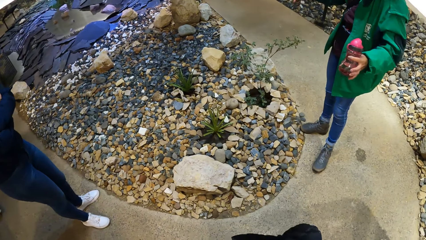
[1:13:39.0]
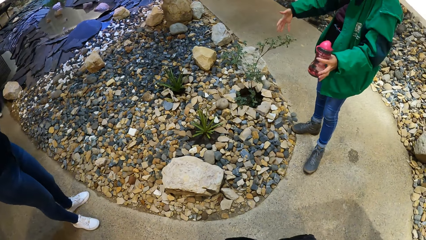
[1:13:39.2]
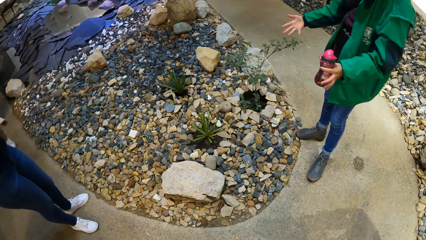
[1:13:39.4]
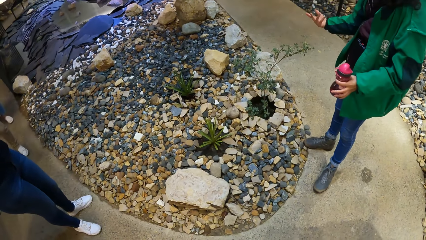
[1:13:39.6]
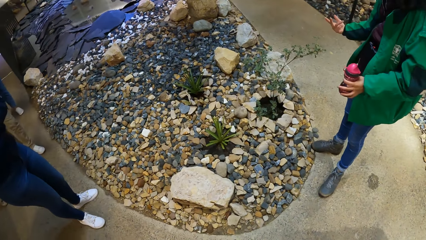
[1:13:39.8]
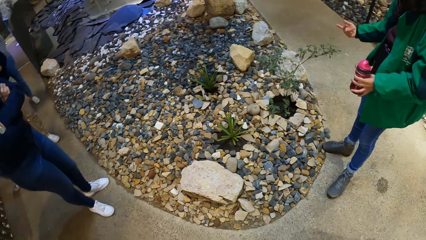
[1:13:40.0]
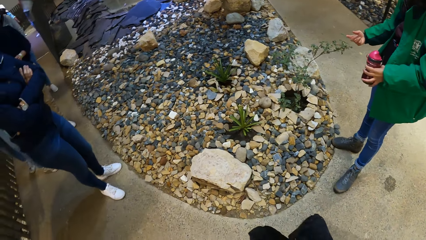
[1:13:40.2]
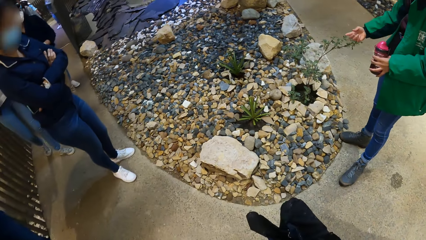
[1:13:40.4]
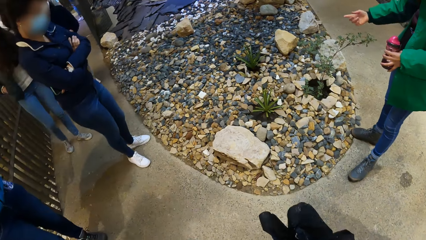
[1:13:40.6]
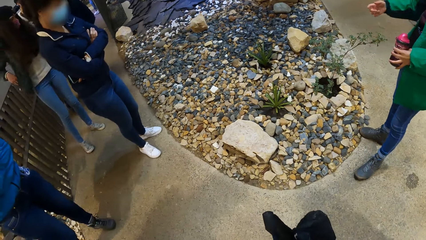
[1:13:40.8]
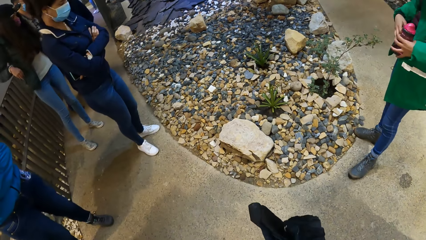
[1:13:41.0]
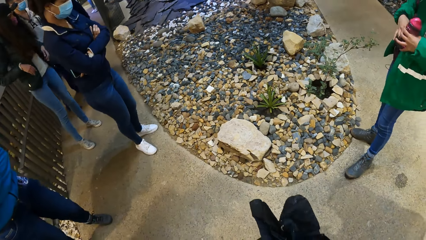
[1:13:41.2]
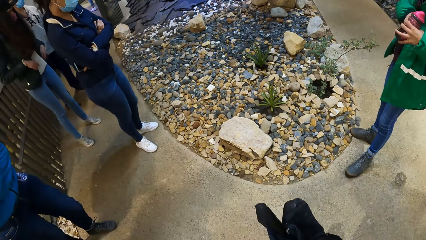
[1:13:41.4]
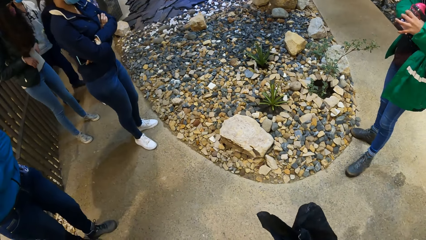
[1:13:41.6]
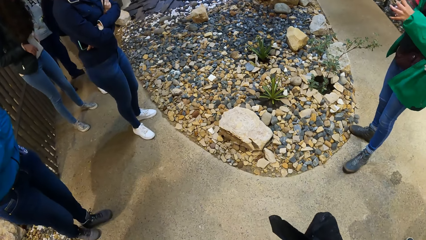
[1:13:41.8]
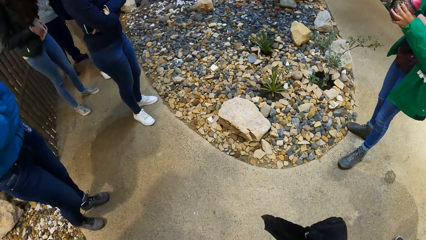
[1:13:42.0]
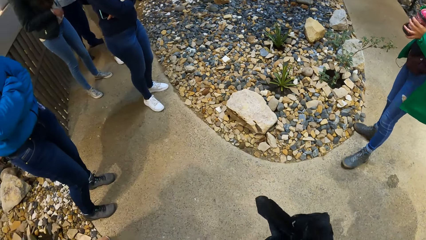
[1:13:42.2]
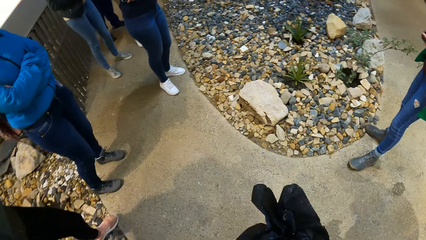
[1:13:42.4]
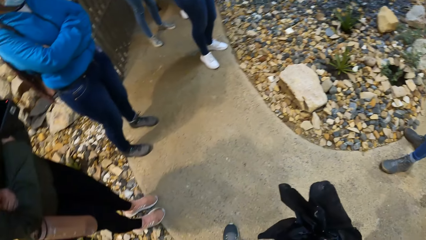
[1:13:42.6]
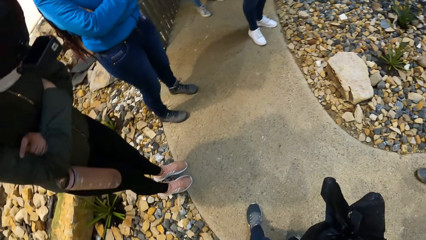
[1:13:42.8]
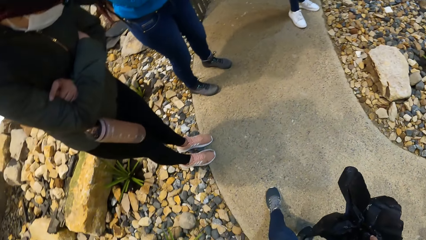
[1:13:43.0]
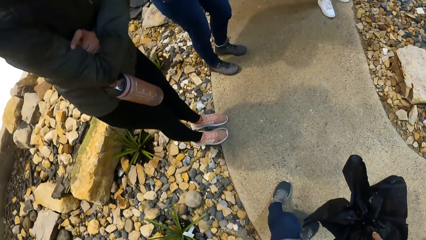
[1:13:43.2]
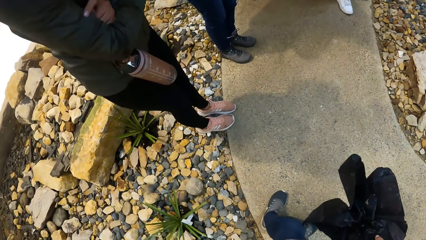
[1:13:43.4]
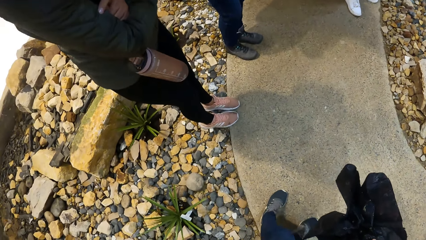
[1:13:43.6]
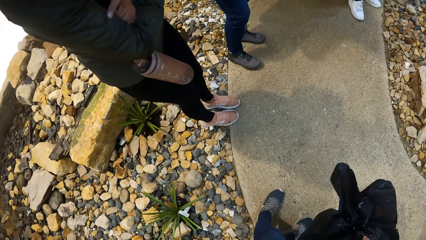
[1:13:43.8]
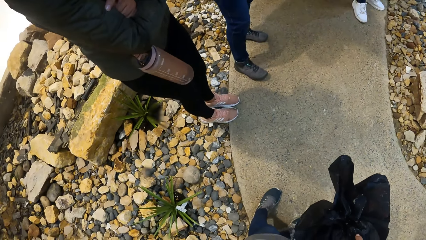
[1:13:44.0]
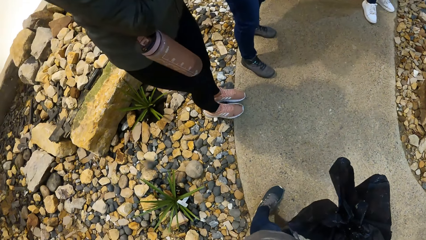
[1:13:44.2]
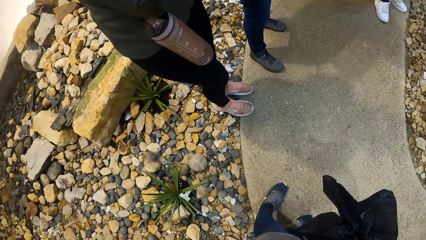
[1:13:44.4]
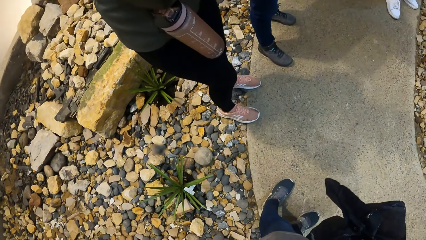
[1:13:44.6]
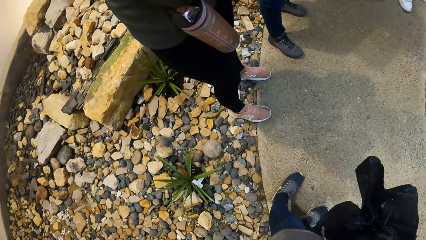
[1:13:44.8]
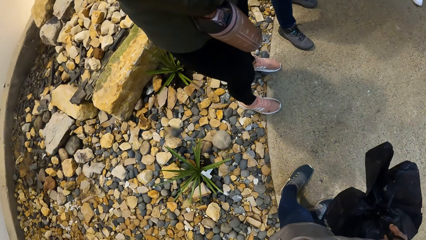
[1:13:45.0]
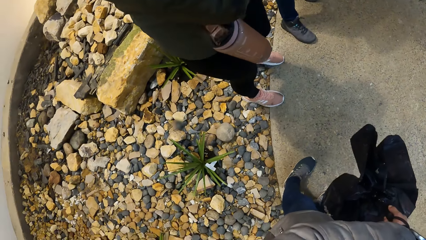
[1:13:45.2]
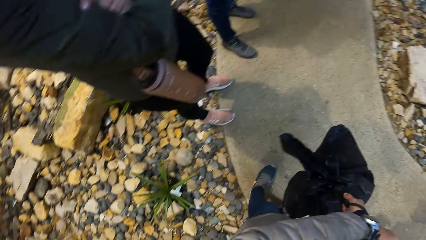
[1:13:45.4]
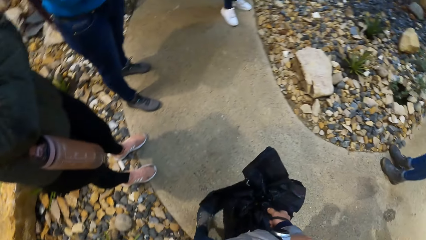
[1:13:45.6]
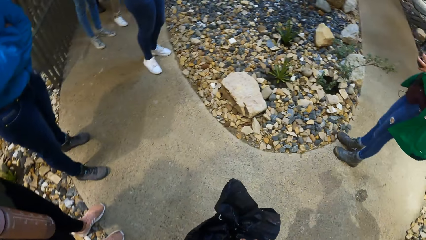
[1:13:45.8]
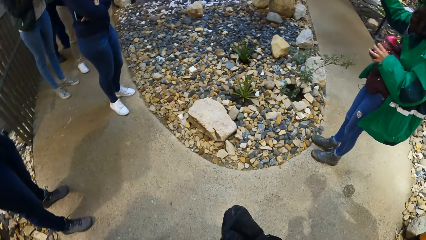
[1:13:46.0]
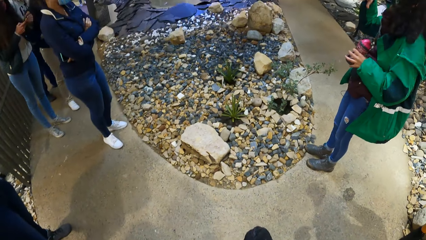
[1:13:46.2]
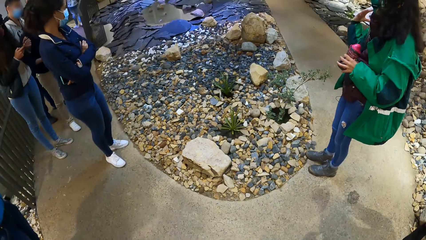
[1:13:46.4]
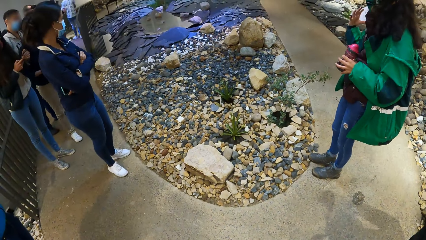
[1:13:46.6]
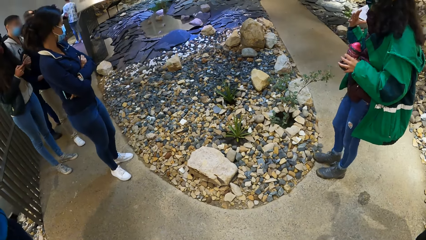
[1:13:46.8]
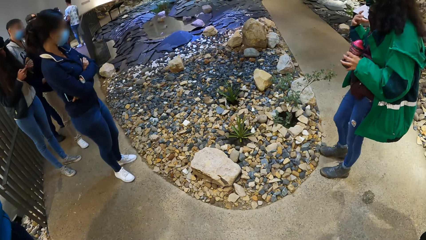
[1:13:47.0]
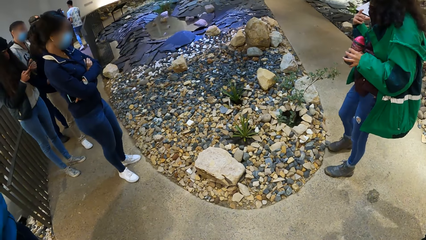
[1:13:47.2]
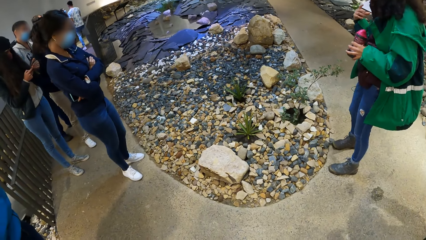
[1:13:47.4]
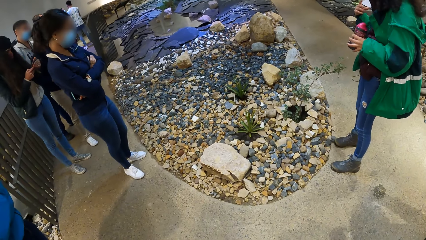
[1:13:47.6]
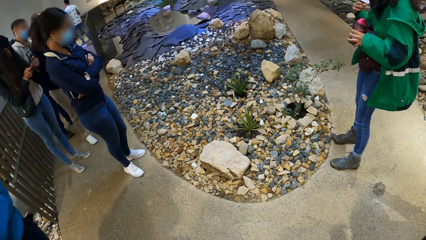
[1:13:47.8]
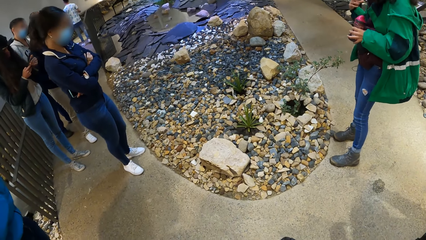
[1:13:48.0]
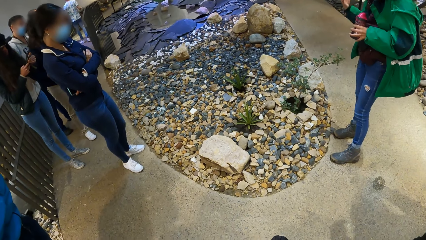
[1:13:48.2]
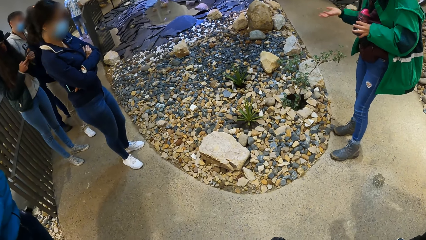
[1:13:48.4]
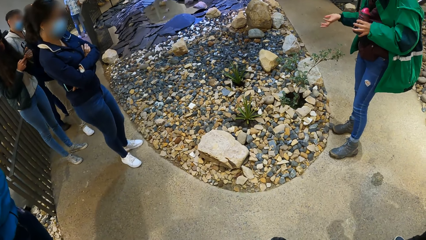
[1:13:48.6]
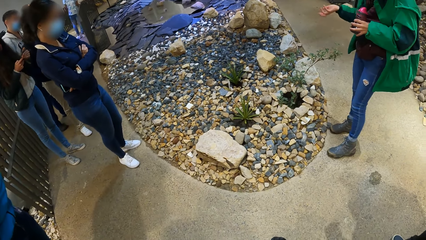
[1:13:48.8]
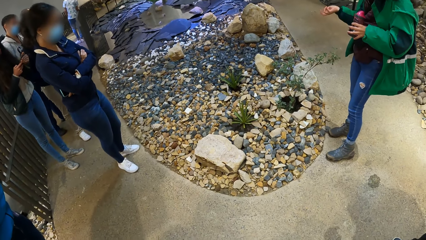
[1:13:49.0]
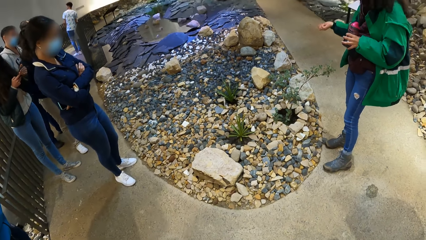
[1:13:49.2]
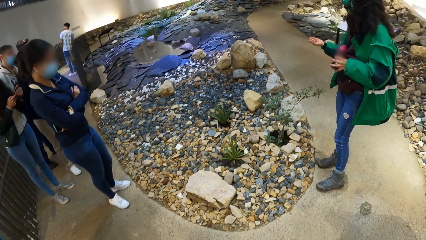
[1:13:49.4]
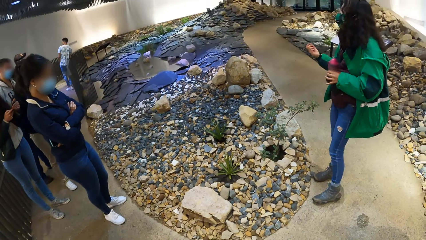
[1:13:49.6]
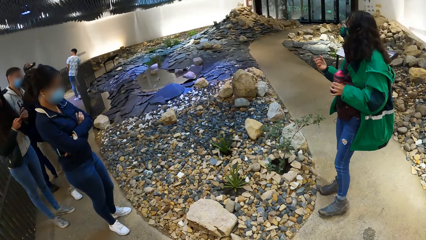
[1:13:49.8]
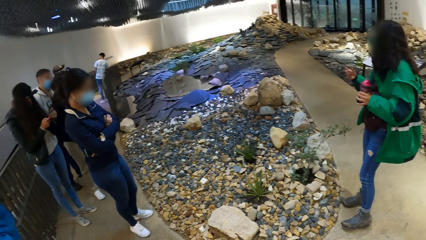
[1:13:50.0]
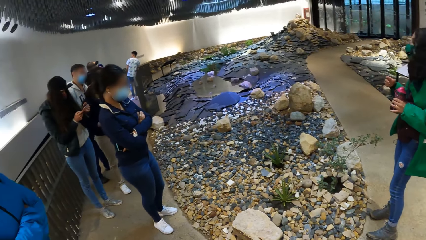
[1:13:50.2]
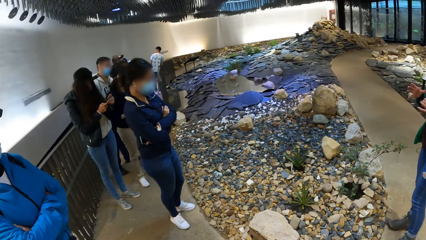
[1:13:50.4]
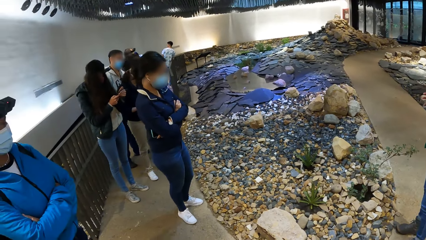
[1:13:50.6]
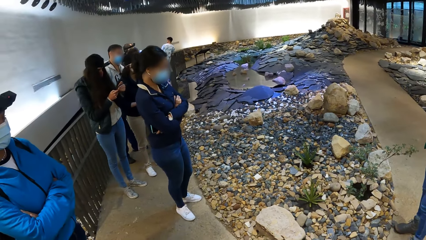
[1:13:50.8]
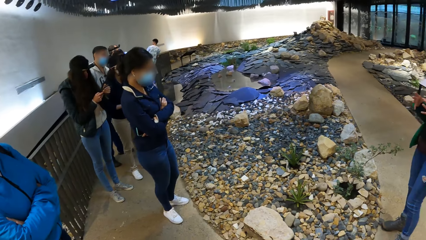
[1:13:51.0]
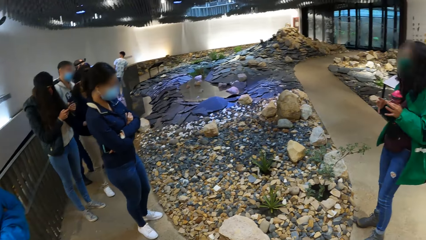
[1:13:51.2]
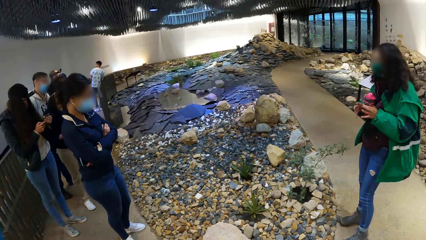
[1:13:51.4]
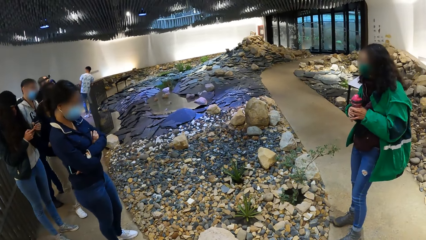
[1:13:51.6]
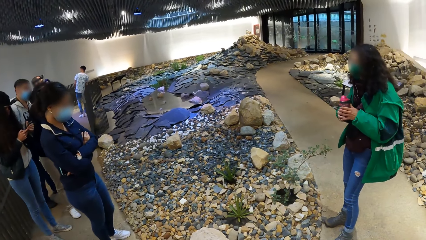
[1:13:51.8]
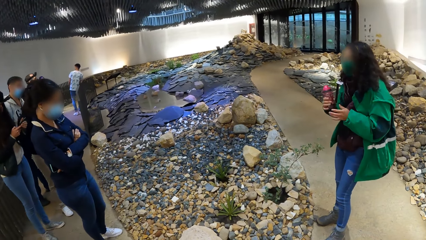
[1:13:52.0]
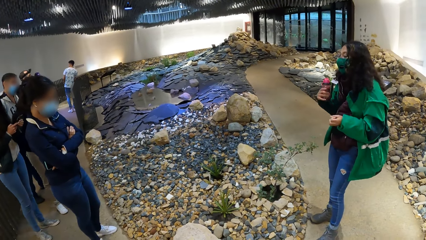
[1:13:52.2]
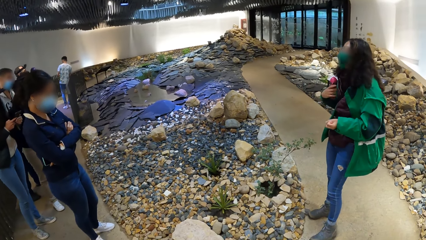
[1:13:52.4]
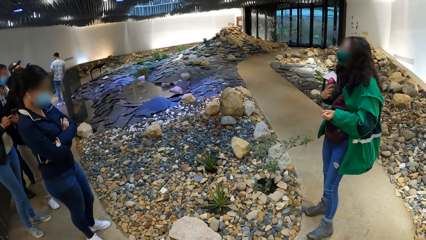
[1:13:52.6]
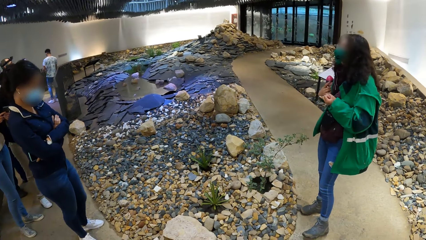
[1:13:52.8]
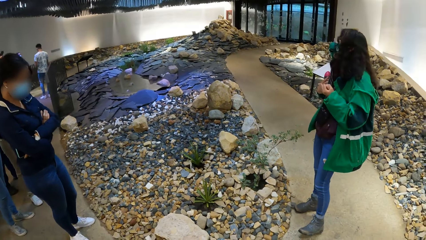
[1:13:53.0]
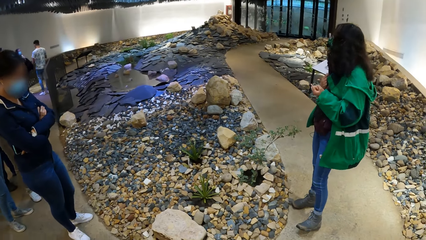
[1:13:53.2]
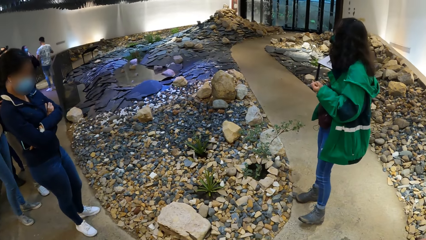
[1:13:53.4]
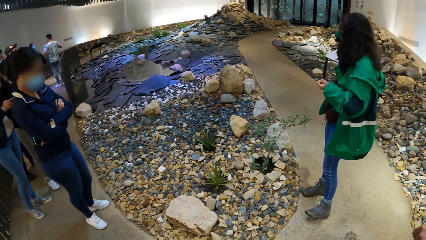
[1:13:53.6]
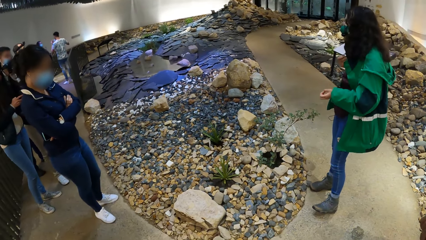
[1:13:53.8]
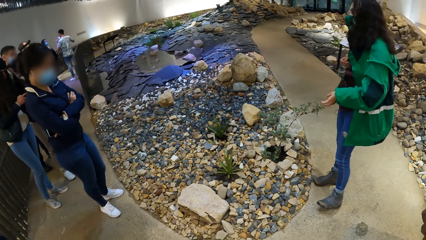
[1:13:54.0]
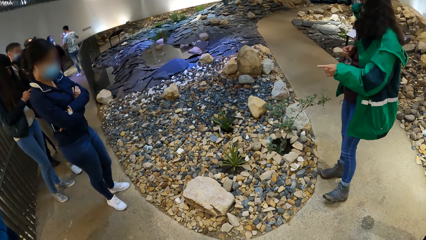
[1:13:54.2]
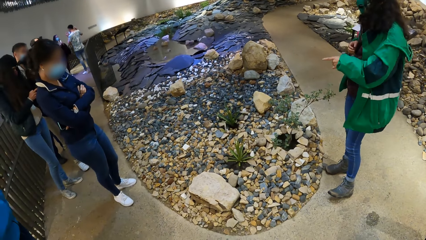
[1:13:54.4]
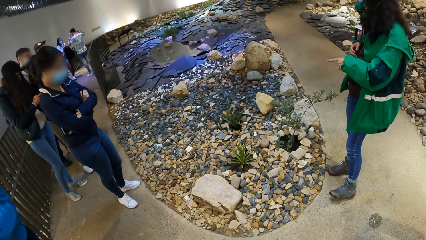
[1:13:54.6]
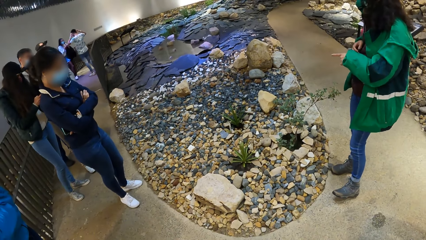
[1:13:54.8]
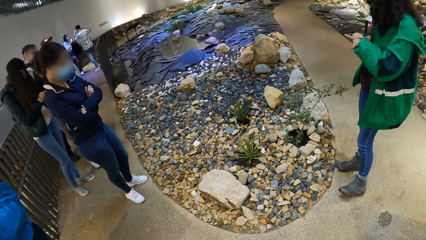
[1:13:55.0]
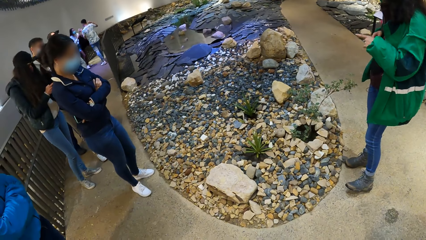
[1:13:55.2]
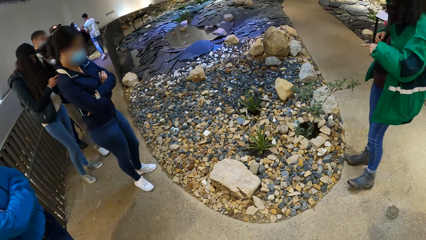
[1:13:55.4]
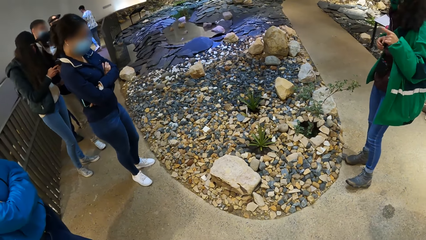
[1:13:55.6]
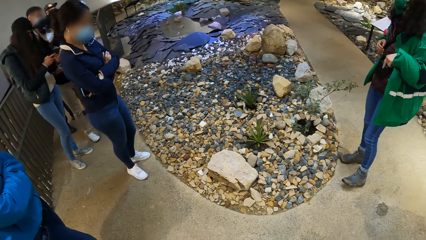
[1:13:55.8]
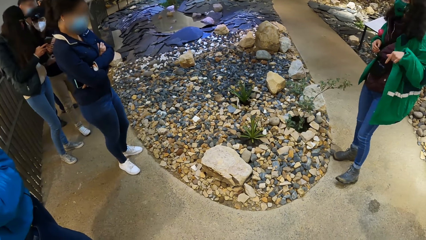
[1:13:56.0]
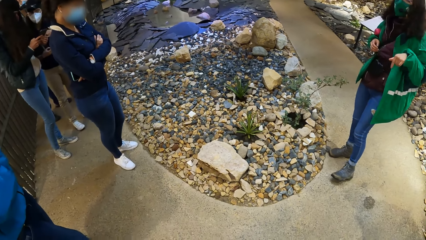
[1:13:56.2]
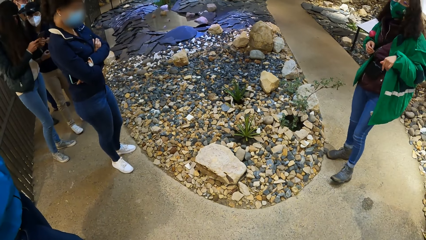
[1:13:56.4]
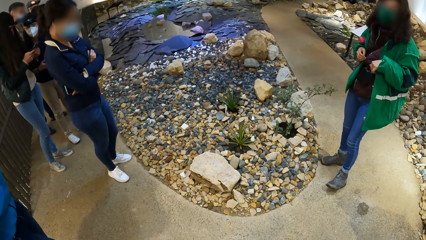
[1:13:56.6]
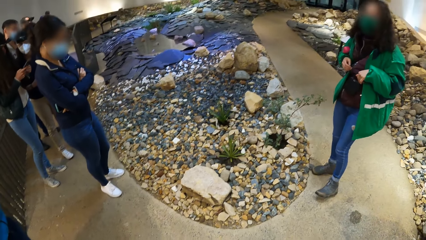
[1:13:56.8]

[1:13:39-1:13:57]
The camera wearer stares at a lady who explains something. The lady adjusts her jacket with her right hand. The lady takes the water bottle from her left hand with her right hand. The lady puts the water bottle between her right arm and her body with her right hand.
